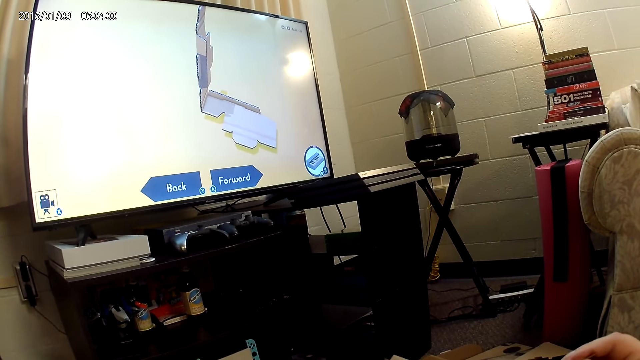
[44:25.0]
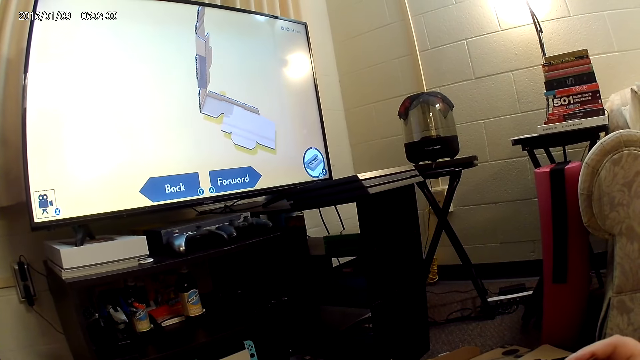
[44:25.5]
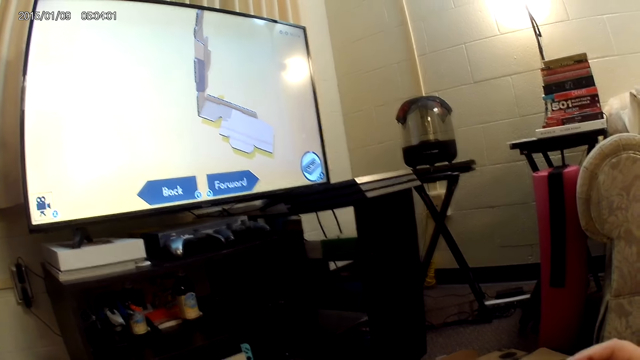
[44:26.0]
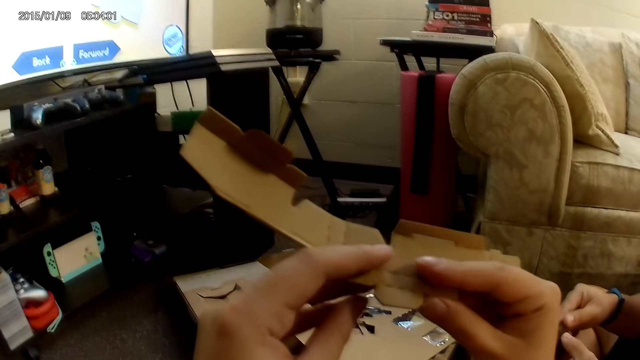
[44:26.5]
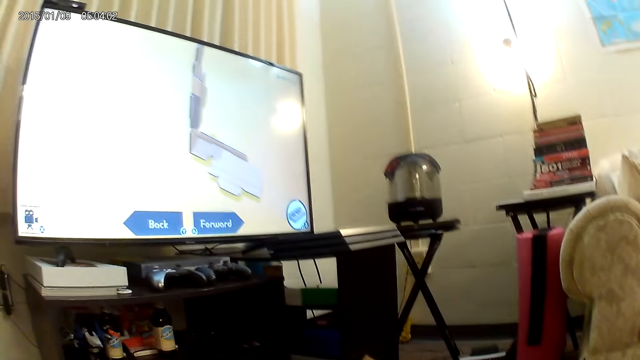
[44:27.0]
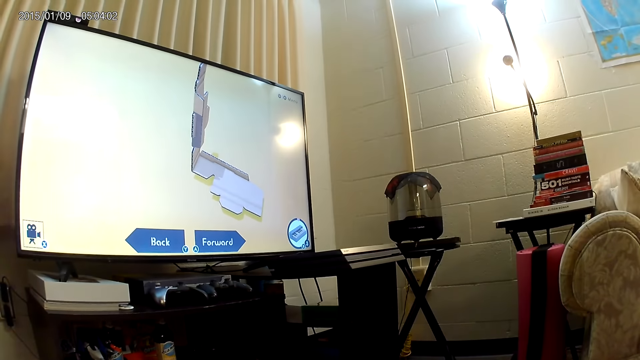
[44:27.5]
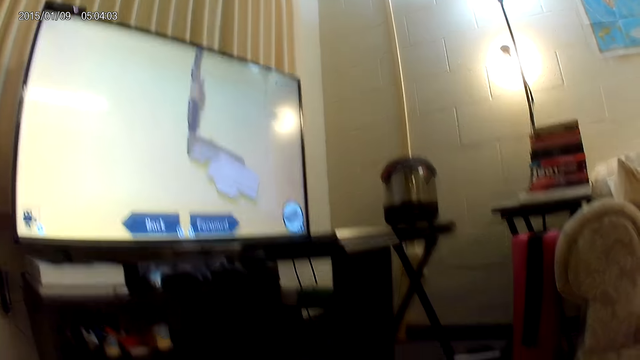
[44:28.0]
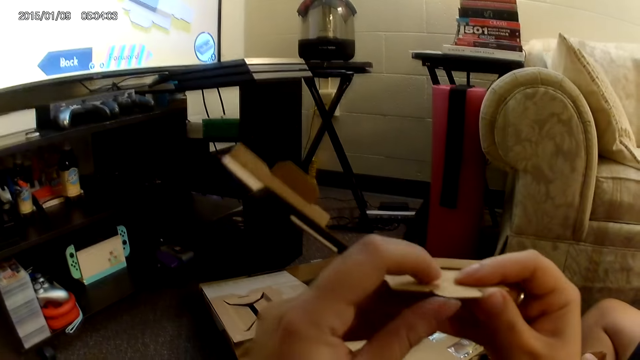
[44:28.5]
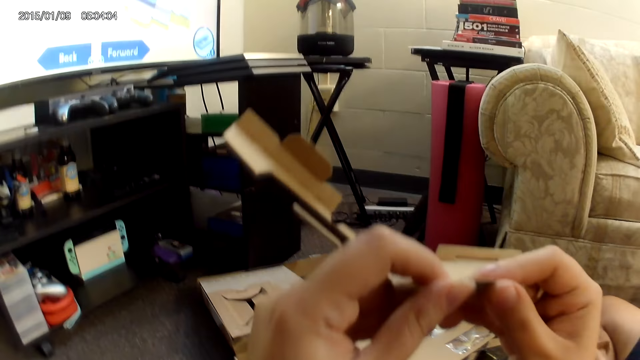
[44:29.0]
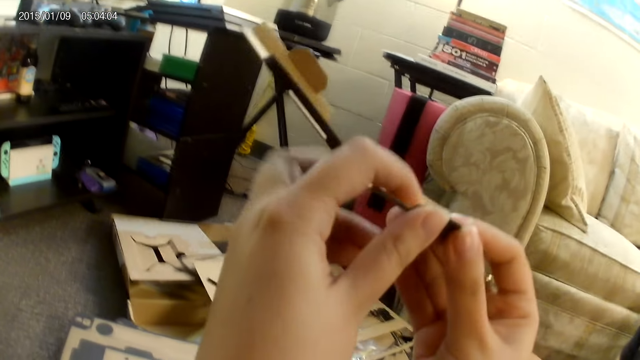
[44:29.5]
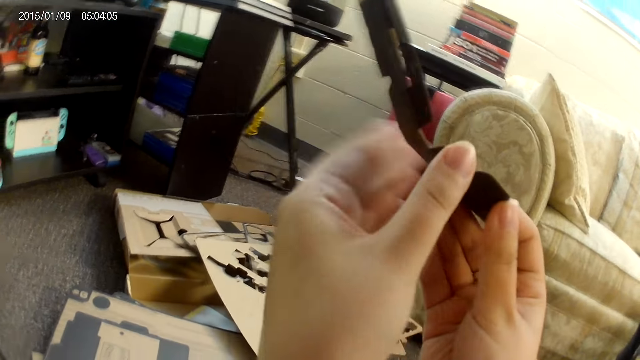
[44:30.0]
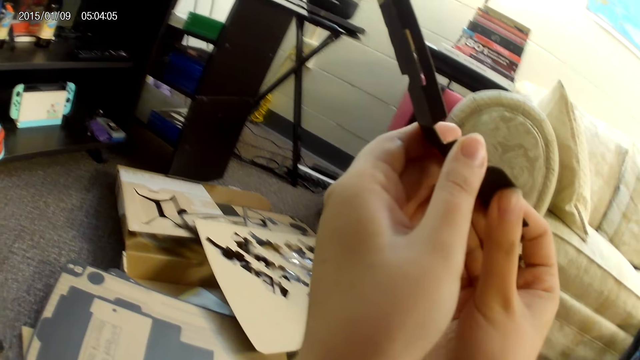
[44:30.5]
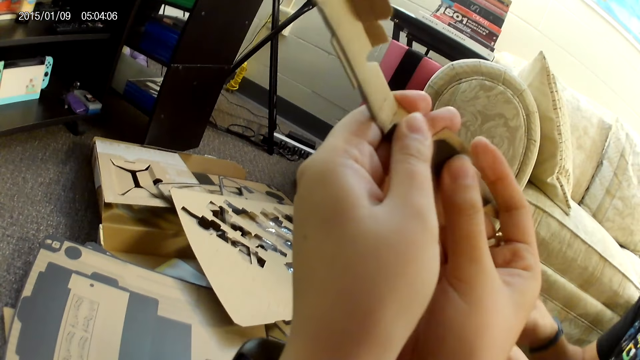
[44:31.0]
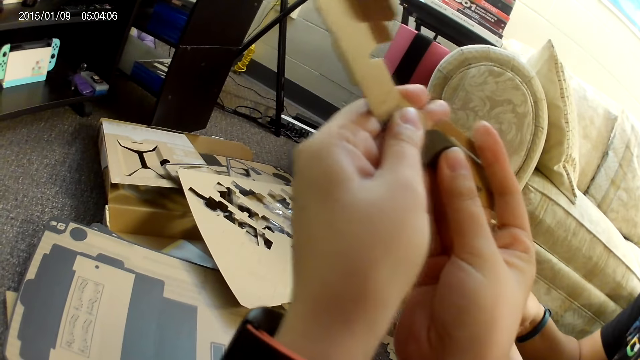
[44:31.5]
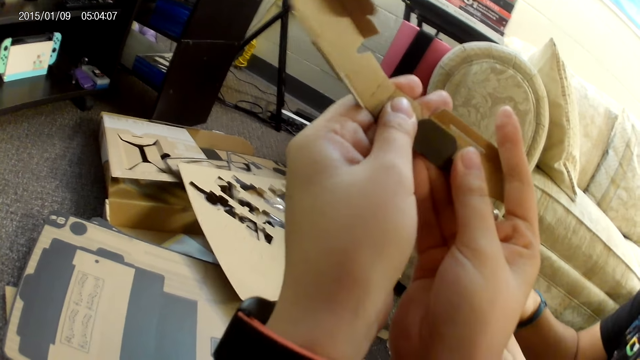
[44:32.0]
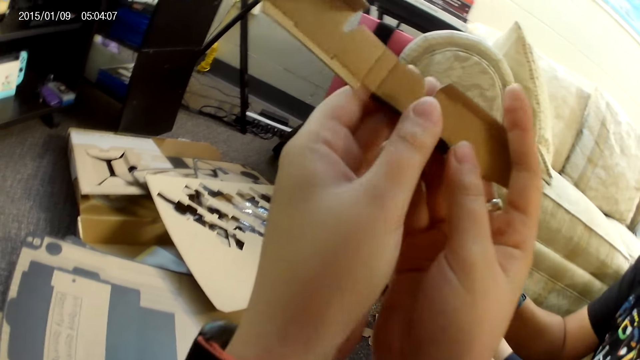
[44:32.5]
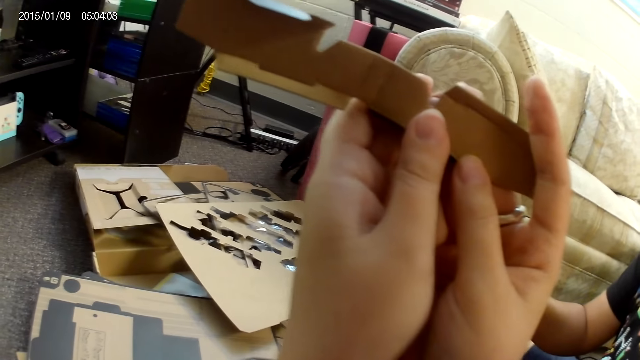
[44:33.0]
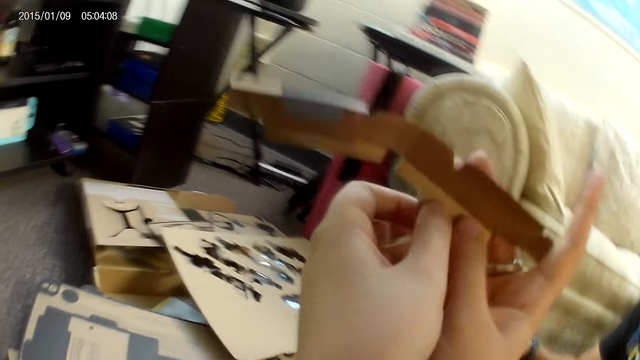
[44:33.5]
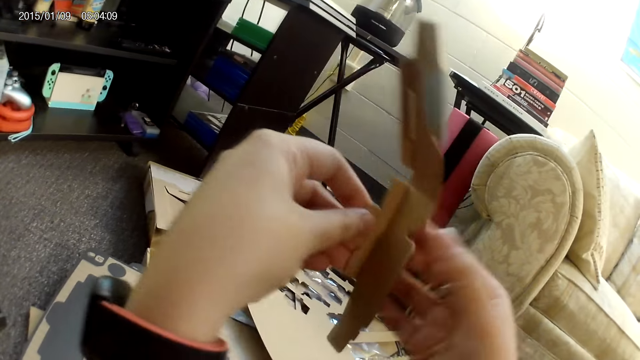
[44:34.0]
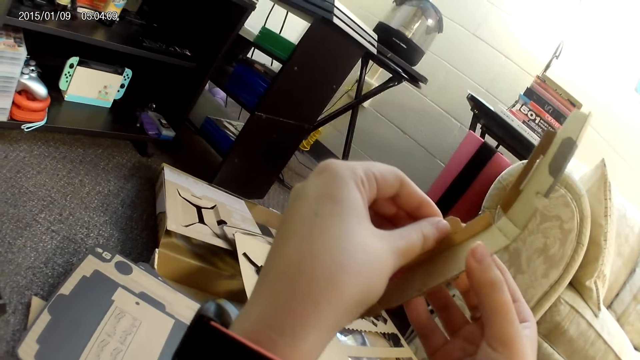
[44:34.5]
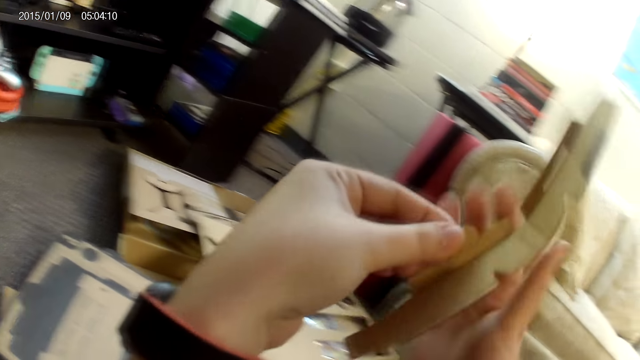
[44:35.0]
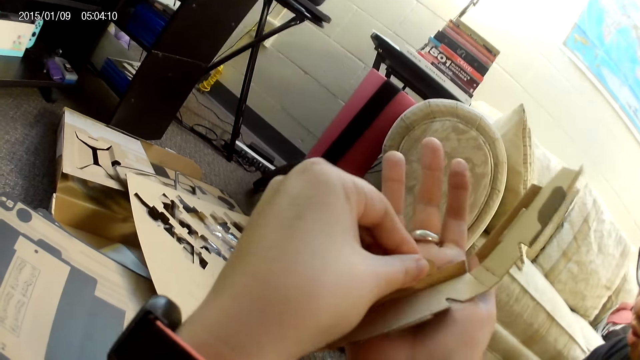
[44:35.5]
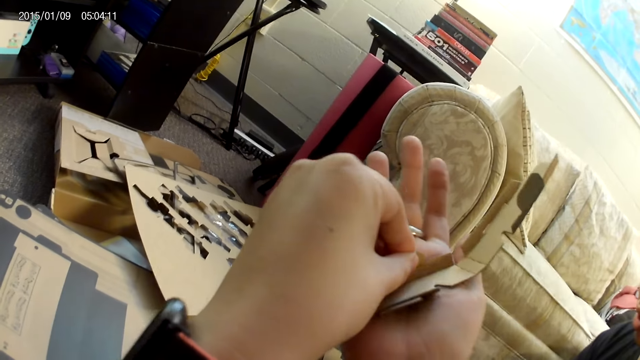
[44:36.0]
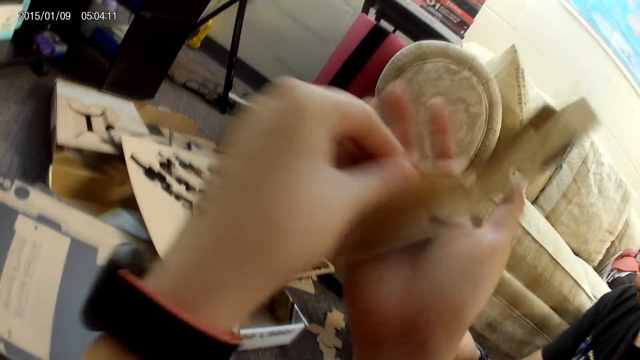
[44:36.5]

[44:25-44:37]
The camera wearer makes something with the box. He bends the box with his hands.

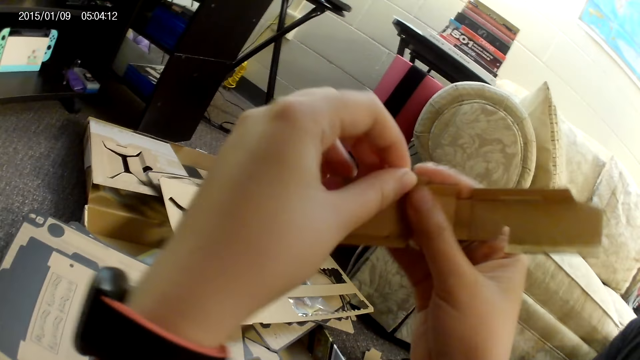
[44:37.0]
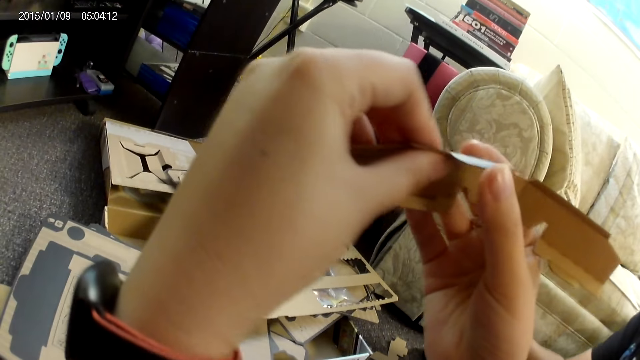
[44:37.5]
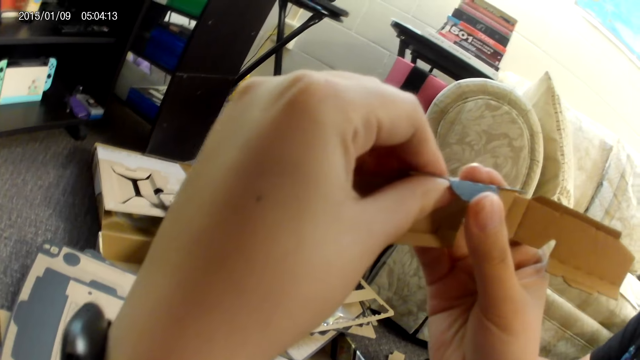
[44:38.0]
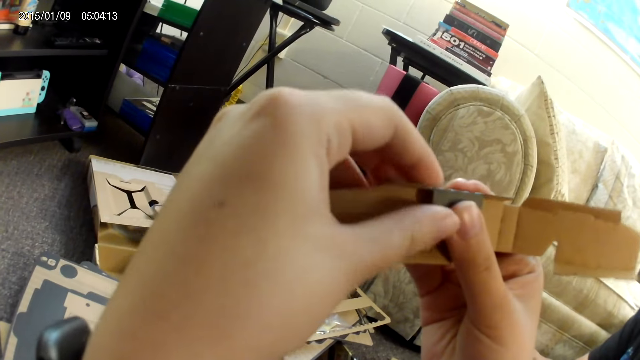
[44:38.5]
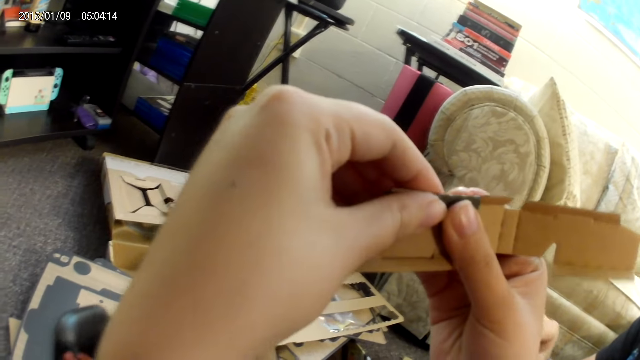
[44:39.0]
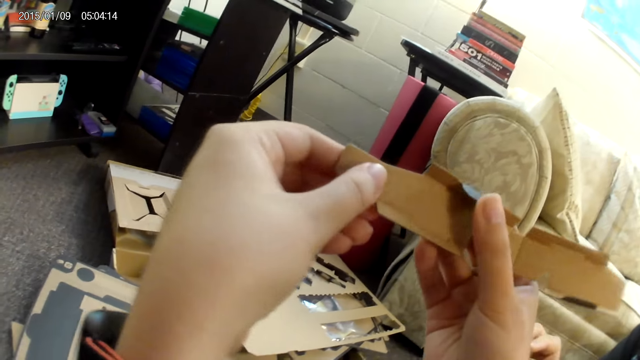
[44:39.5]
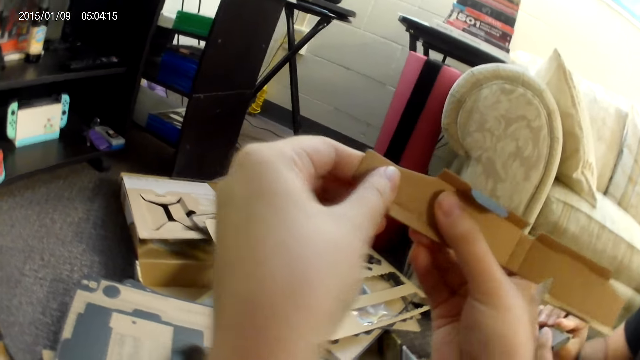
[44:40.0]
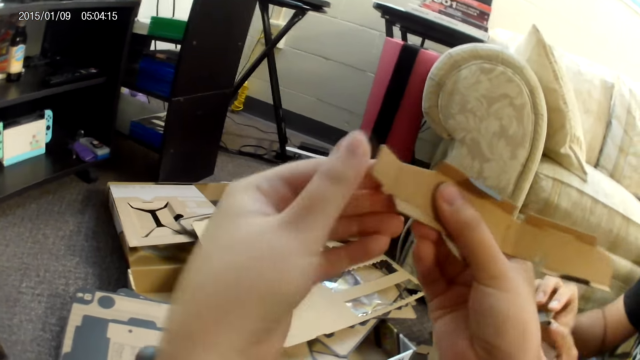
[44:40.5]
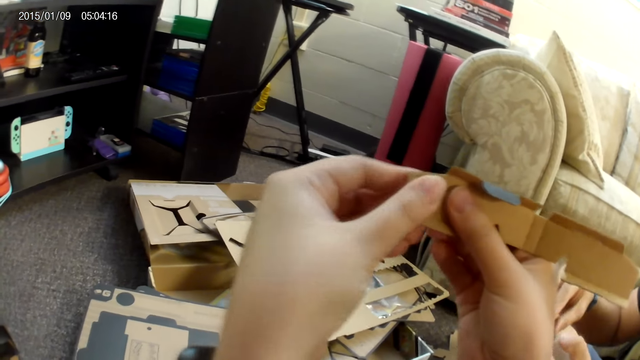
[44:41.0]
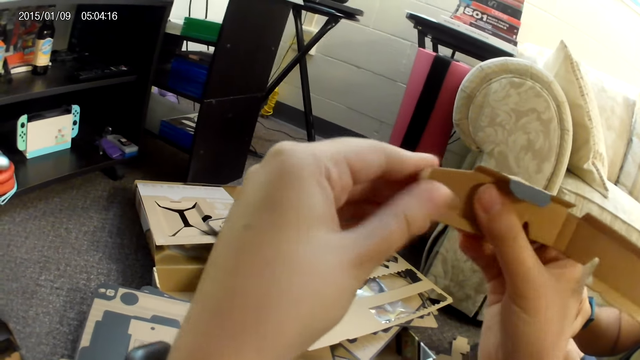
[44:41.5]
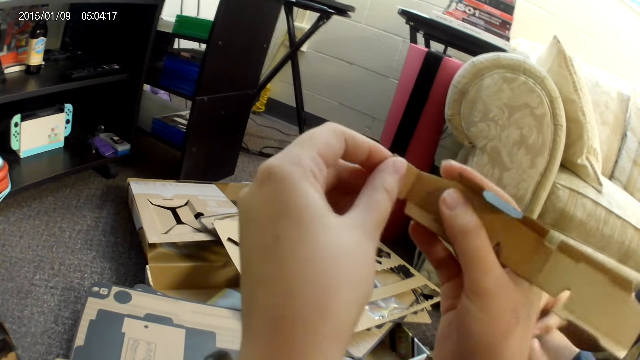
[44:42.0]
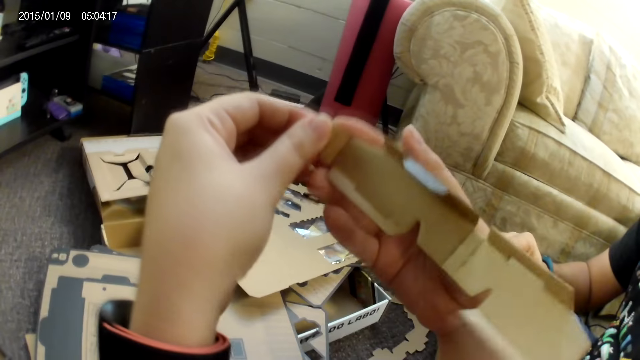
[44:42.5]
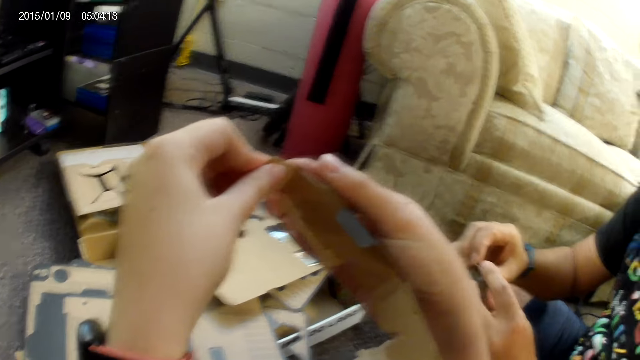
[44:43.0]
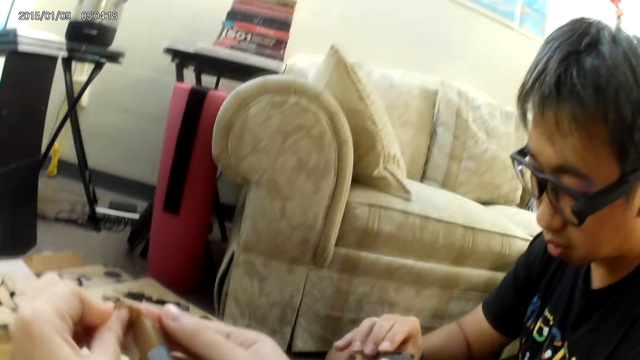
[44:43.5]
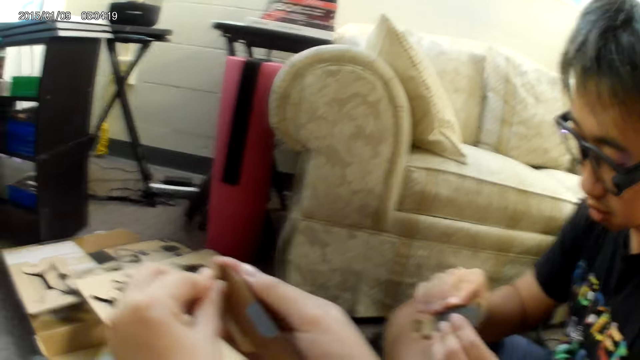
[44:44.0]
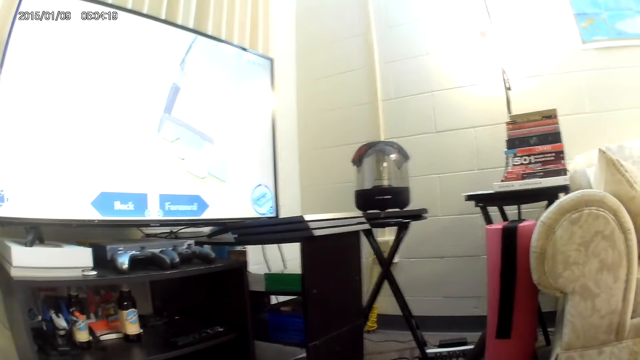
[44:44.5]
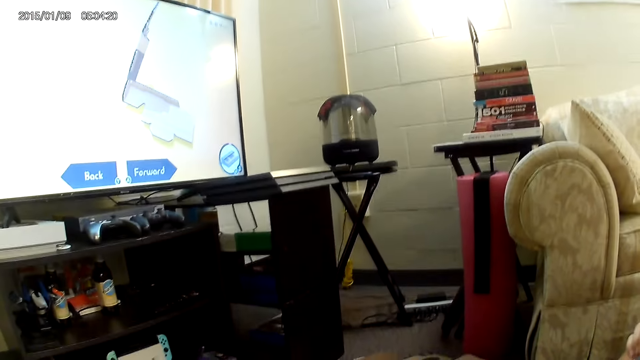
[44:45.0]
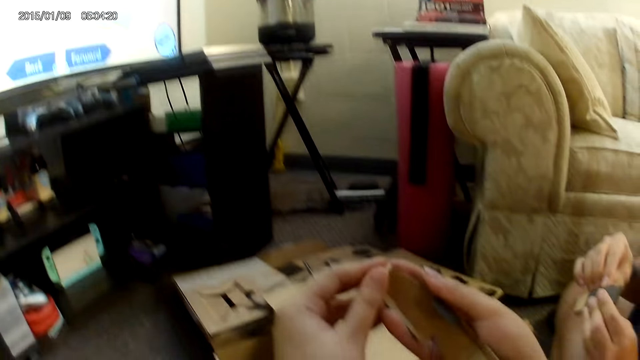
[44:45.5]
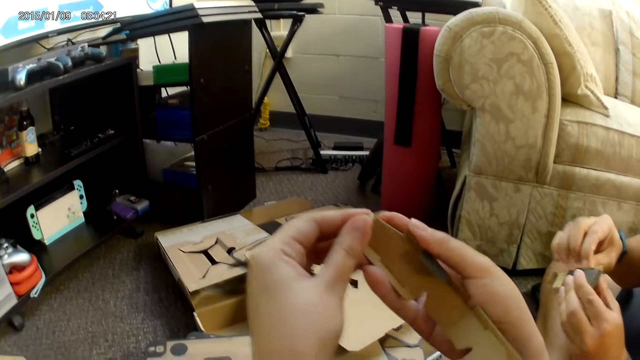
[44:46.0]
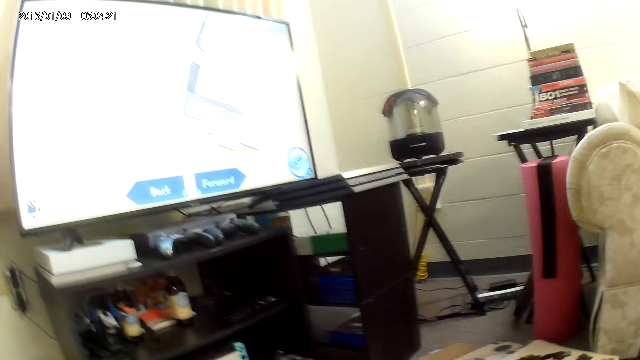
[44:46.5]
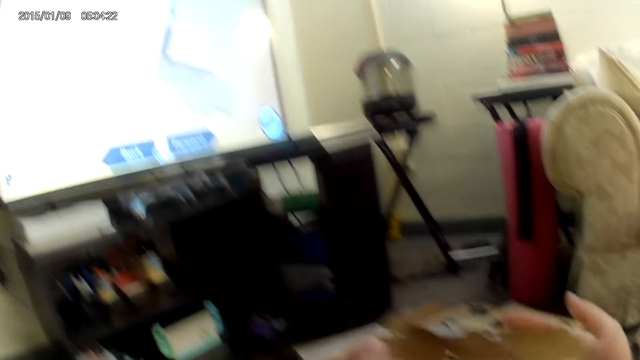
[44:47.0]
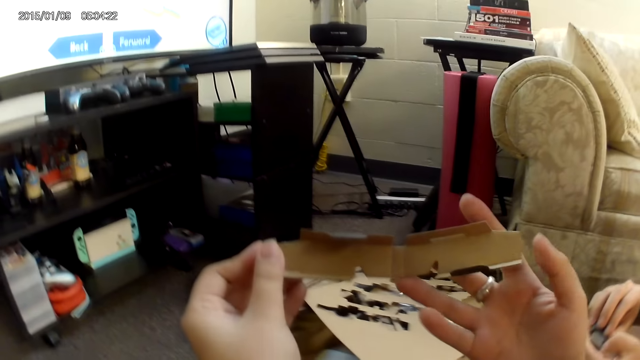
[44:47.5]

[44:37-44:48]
A man adjusts the cardboard with both hands. The camera wearer looks at the man. They look at the television.
